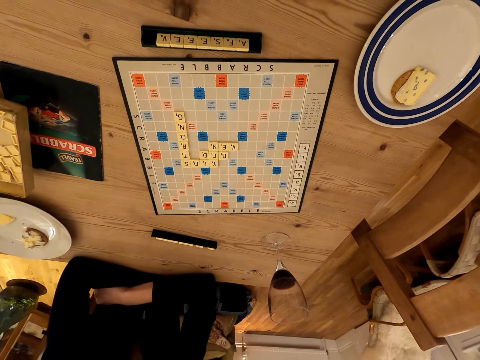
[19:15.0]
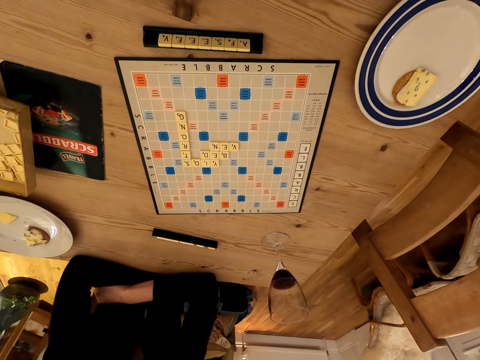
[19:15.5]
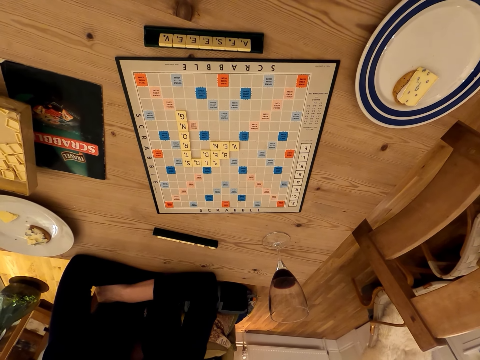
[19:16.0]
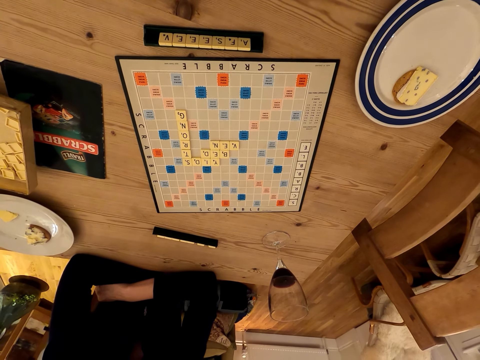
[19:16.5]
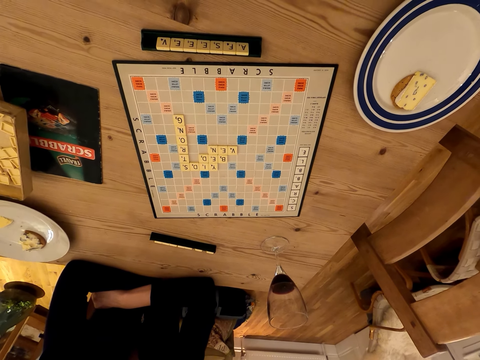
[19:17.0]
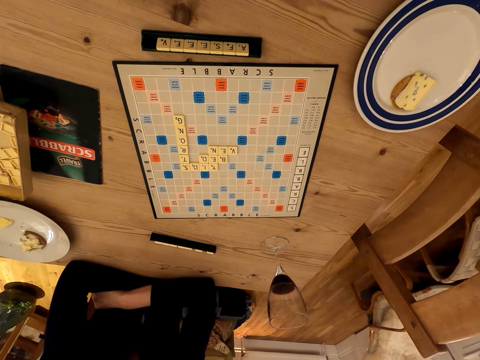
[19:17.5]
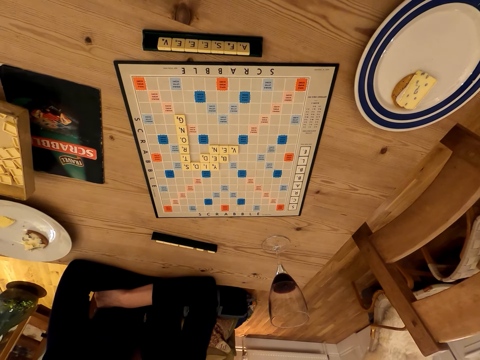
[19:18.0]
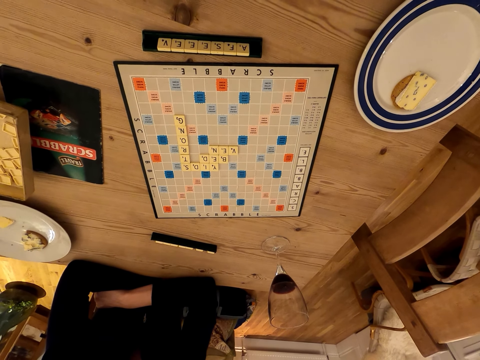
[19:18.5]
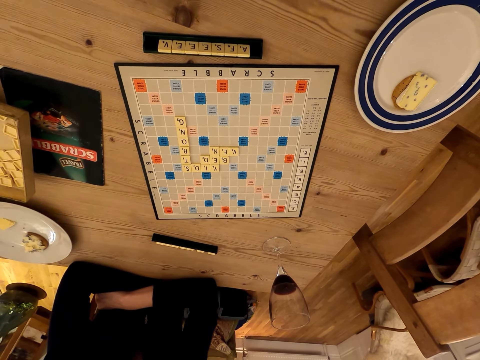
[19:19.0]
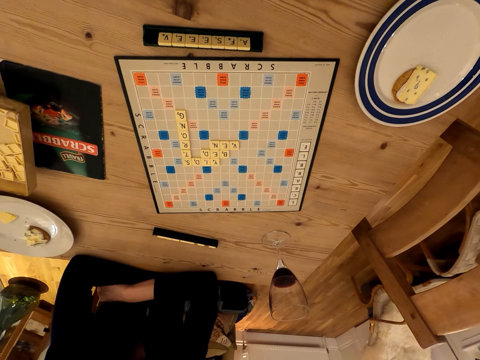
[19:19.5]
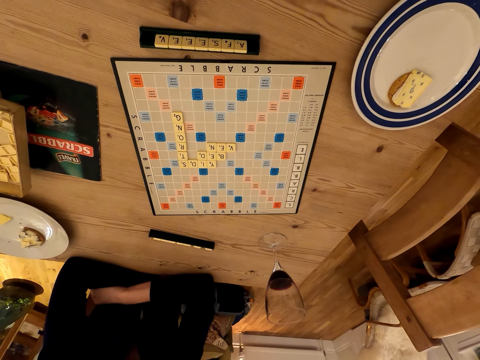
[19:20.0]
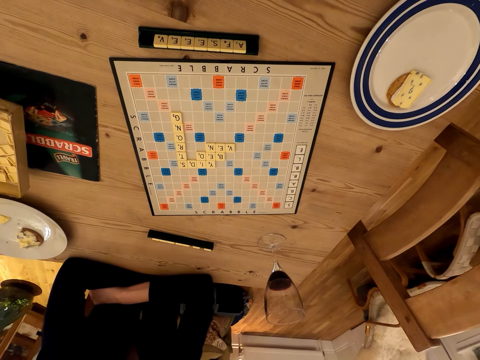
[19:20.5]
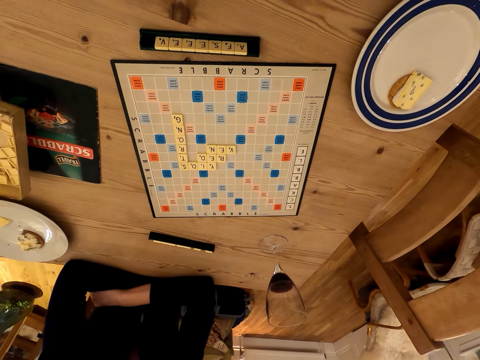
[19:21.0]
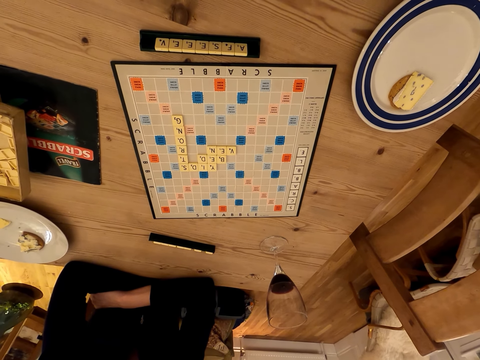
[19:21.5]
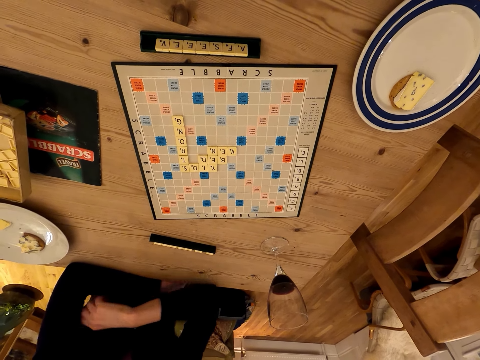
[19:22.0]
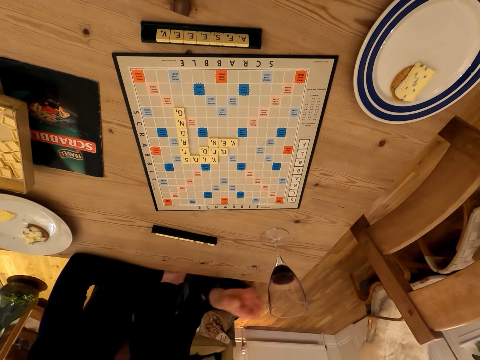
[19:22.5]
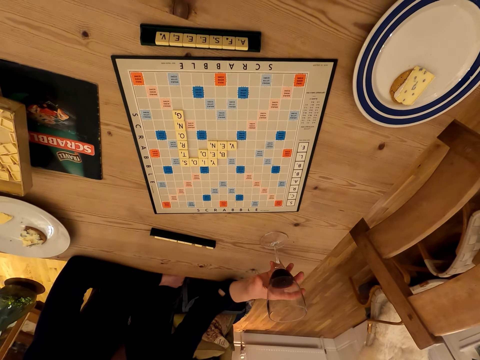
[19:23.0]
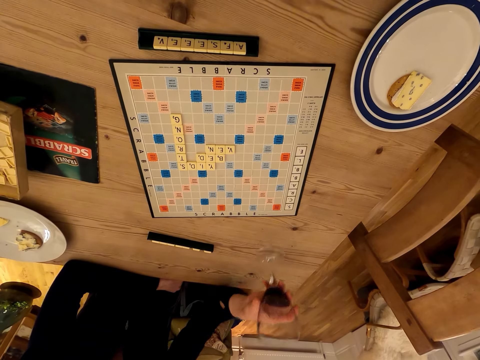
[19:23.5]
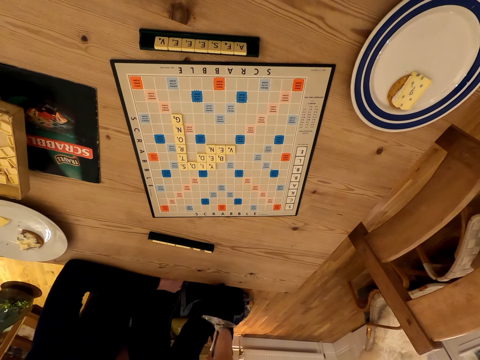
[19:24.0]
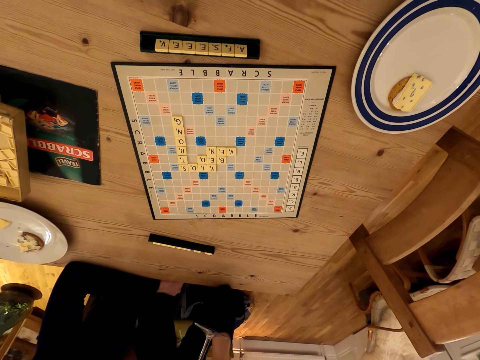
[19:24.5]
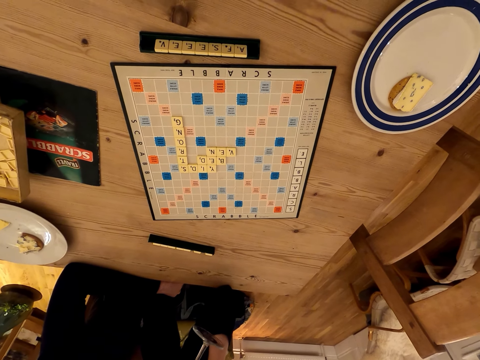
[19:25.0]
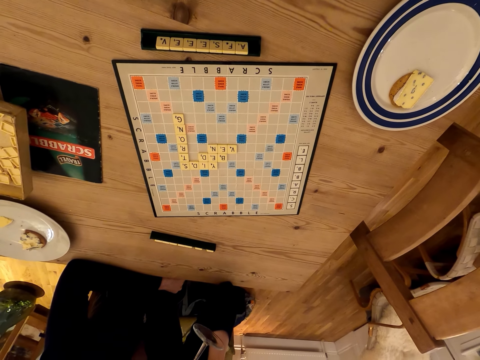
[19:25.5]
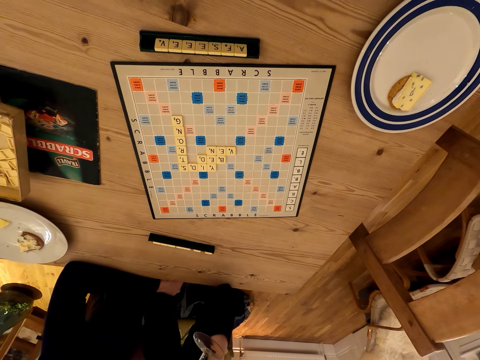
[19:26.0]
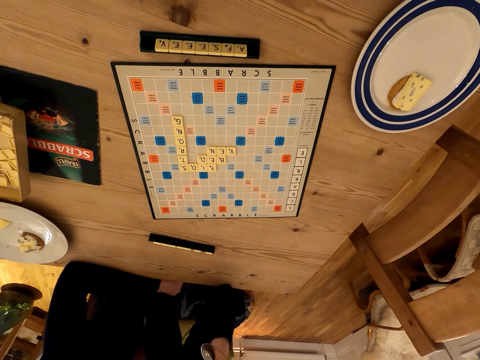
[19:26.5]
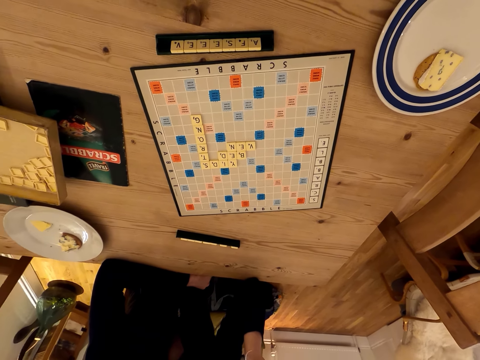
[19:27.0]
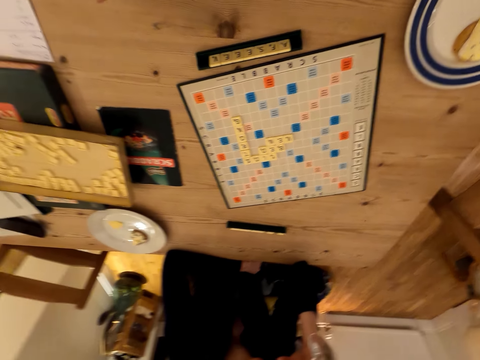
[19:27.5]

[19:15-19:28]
The lady moves her hands and folds her hands. The camera wearer stares at the scrabble board. The lady picks up the wine glass and drinks wine.

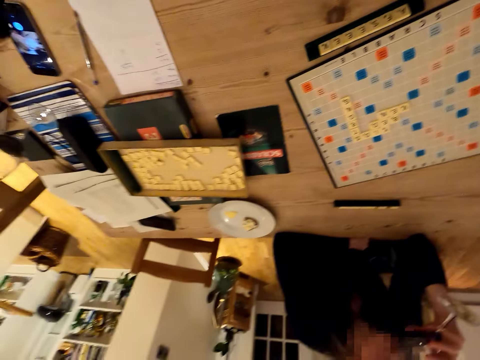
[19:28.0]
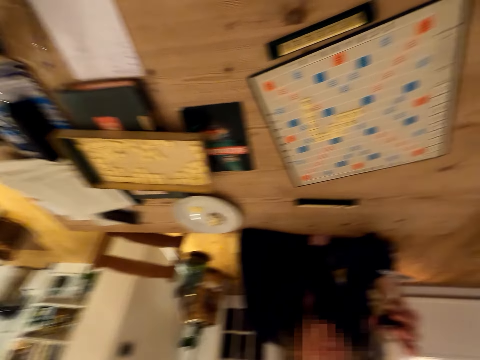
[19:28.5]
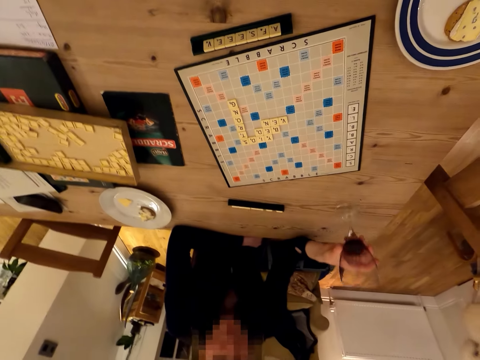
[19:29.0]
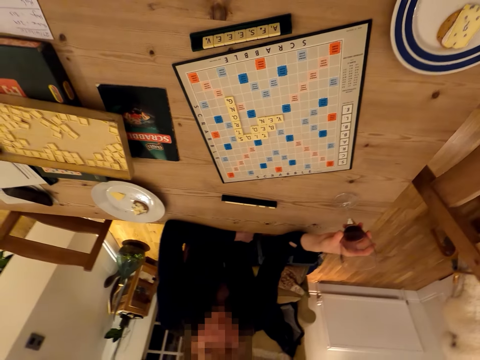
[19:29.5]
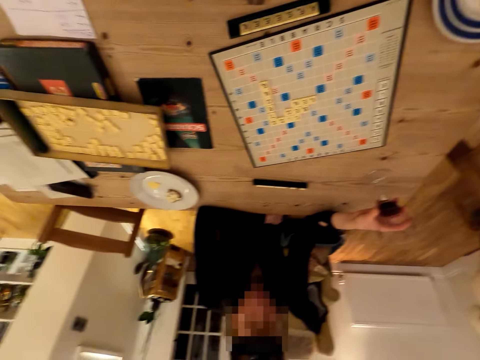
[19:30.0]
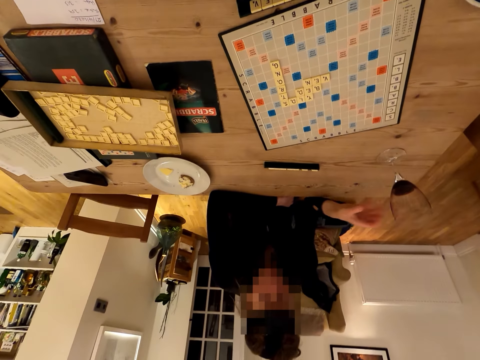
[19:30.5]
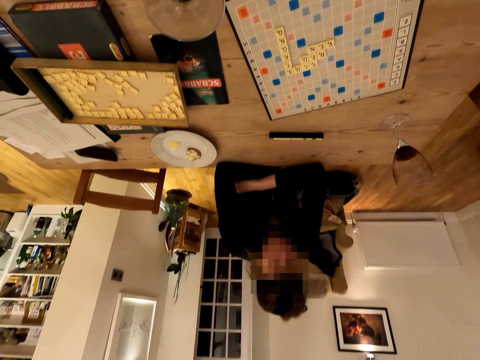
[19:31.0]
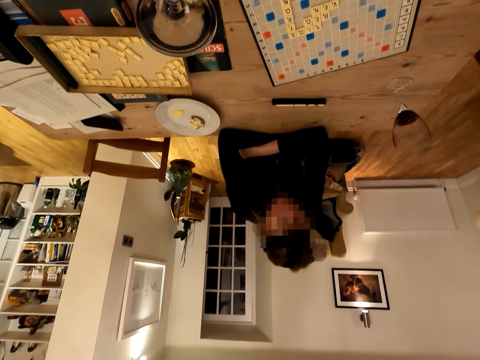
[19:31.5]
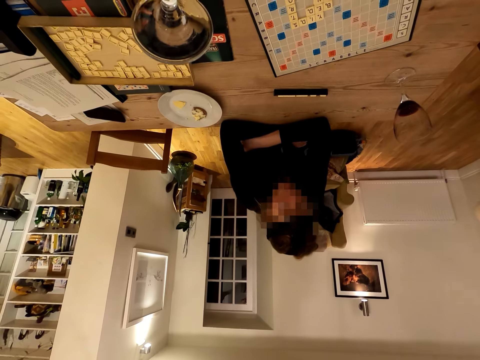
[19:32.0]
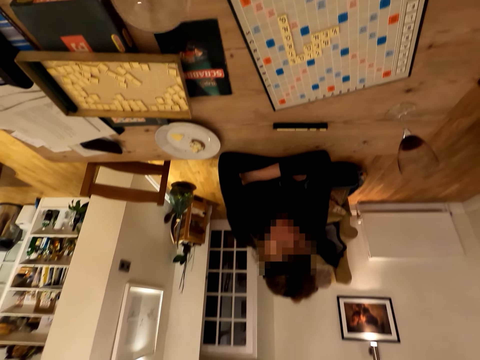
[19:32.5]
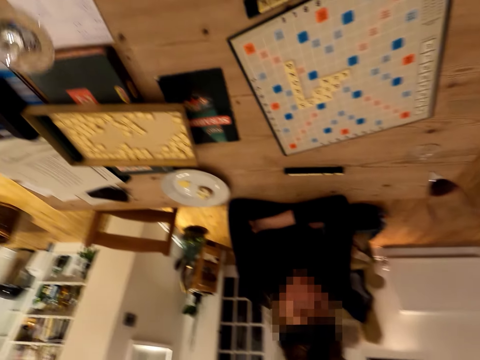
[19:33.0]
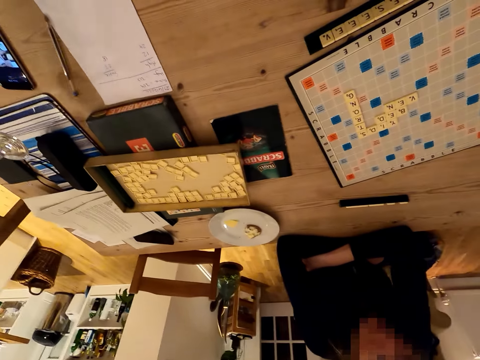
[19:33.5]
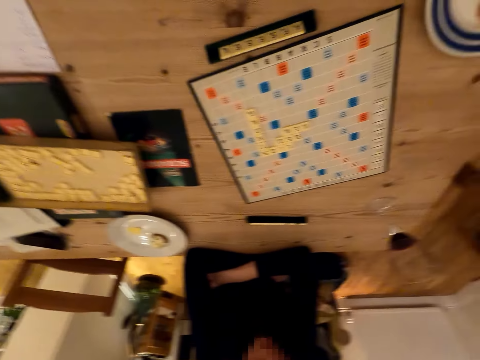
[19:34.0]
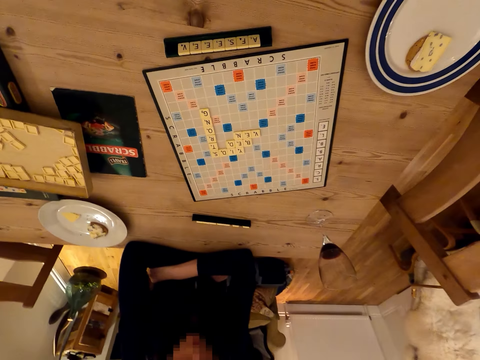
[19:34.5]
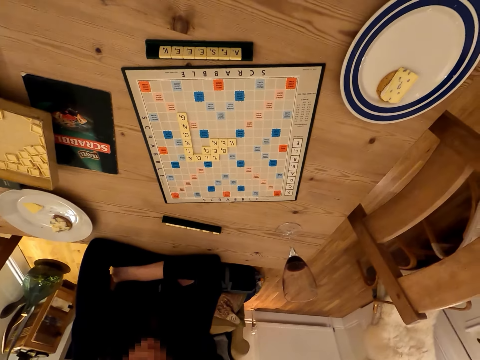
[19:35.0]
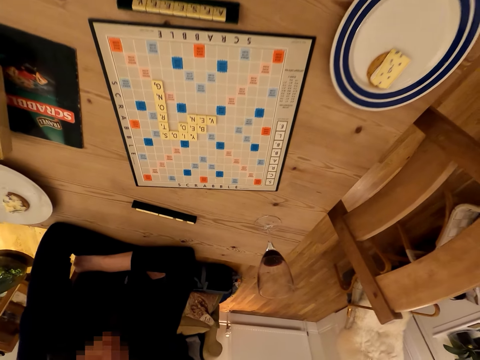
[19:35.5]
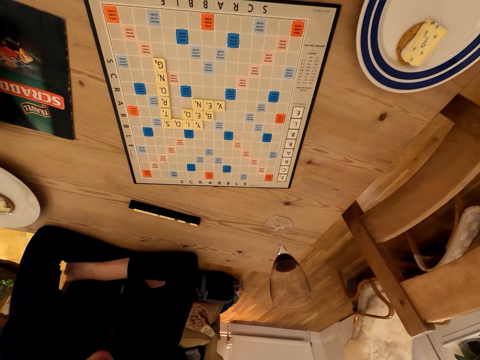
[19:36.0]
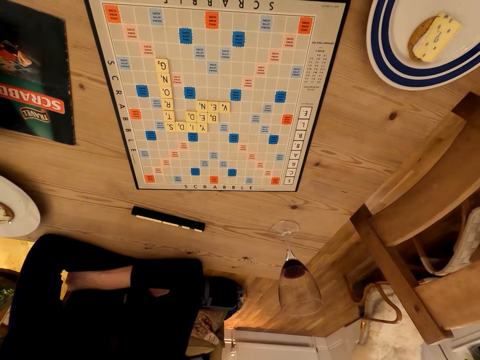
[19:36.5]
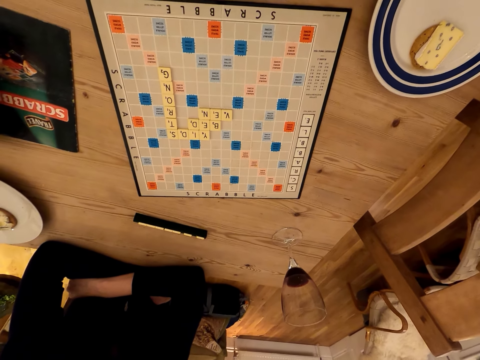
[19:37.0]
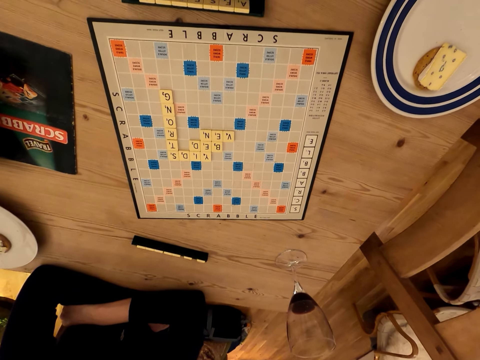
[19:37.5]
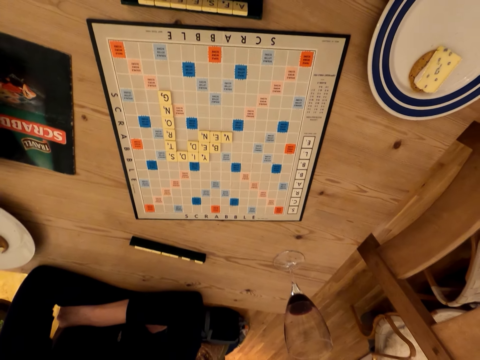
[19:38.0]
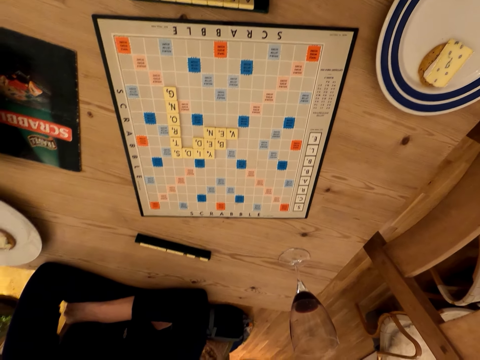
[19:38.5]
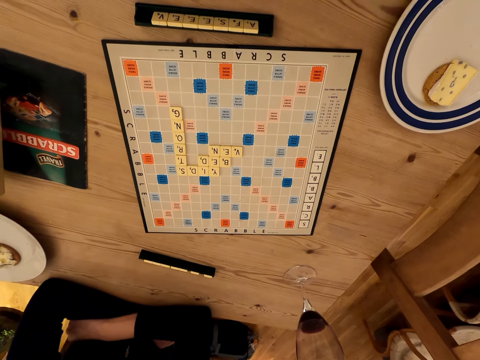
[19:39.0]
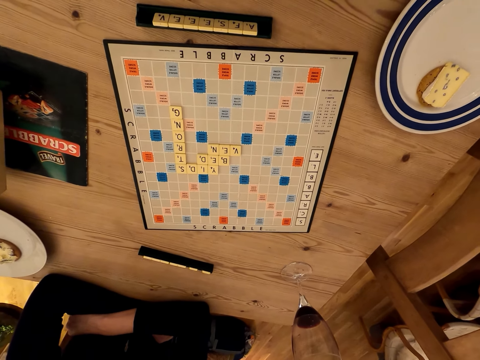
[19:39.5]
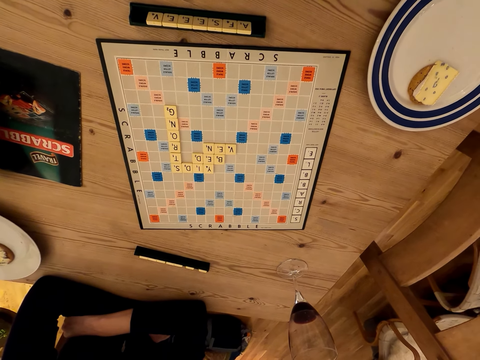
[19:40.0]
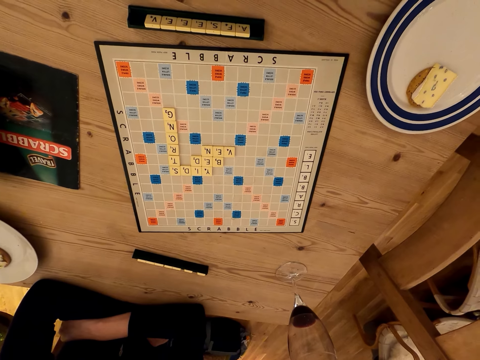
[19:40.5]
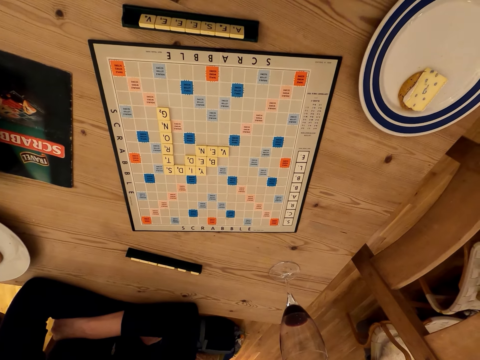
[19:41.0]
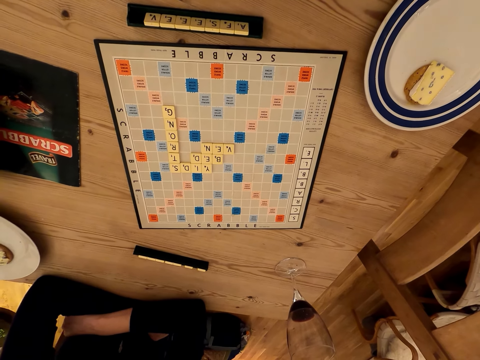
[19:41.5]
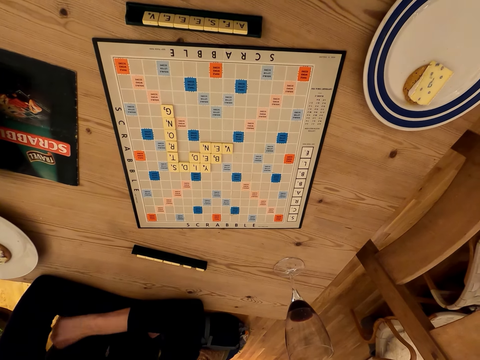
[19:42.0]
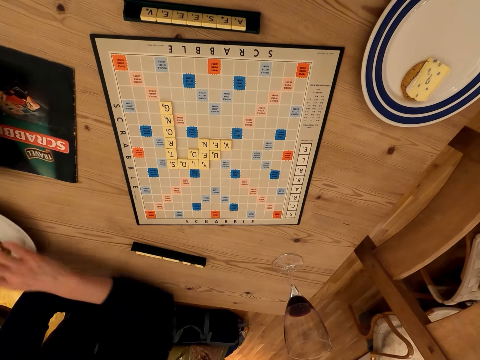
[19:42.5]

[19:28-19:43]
The camera wearer looks around. The lady places the wine glass on the table. The camera wearer talks. The lady folds her hands. The camera wearer drinks wine from the glass and places the wine glass on the table. They stare at the scrabble board, look around, and stare at the scrabble board.
